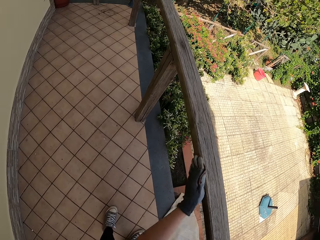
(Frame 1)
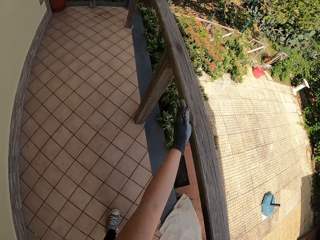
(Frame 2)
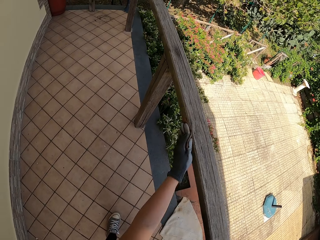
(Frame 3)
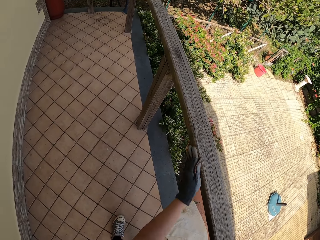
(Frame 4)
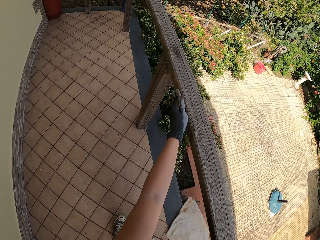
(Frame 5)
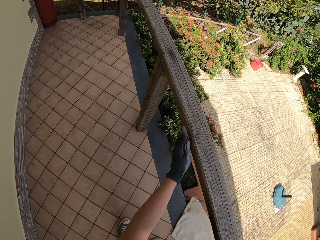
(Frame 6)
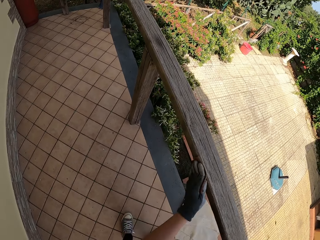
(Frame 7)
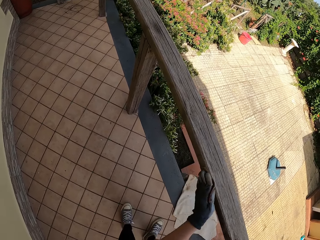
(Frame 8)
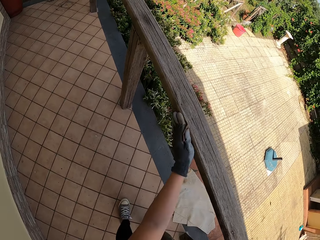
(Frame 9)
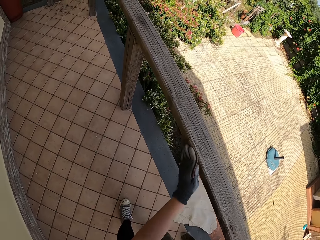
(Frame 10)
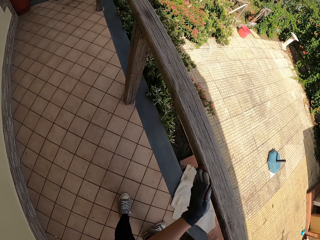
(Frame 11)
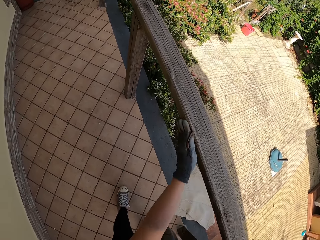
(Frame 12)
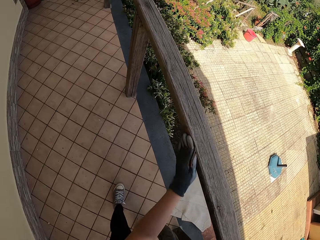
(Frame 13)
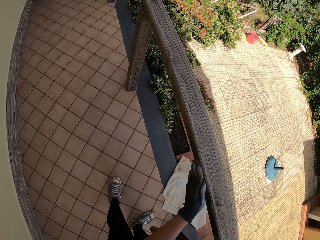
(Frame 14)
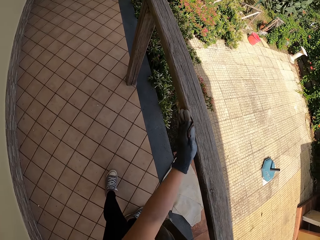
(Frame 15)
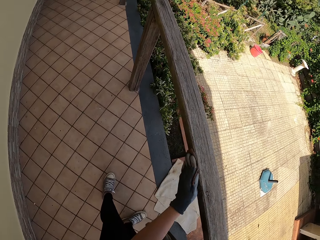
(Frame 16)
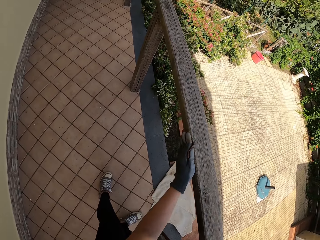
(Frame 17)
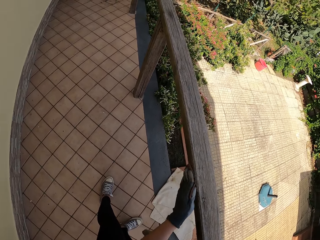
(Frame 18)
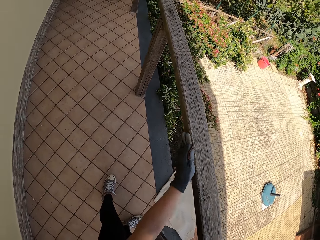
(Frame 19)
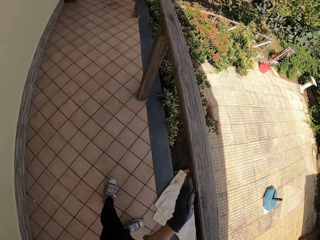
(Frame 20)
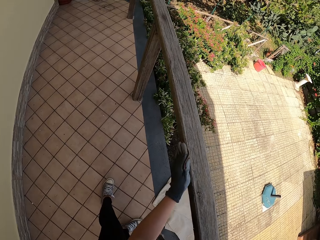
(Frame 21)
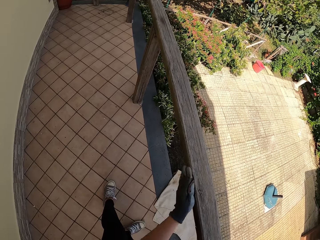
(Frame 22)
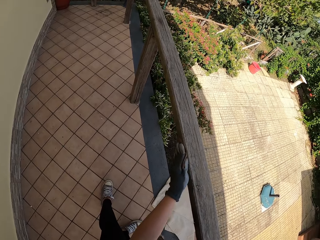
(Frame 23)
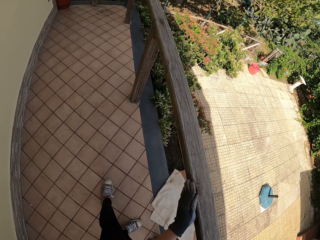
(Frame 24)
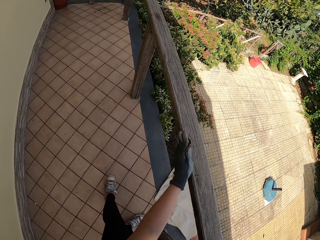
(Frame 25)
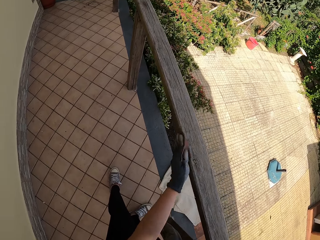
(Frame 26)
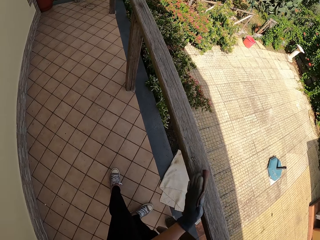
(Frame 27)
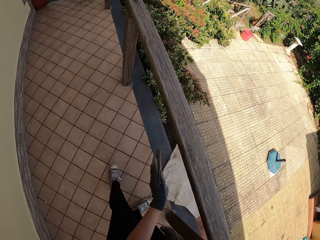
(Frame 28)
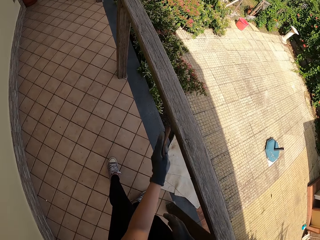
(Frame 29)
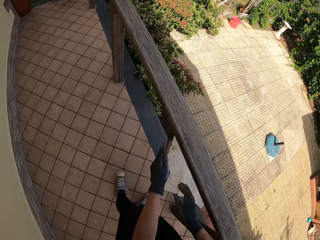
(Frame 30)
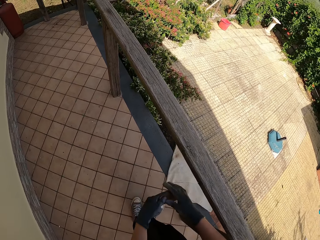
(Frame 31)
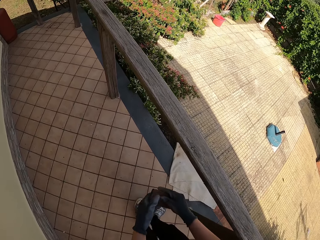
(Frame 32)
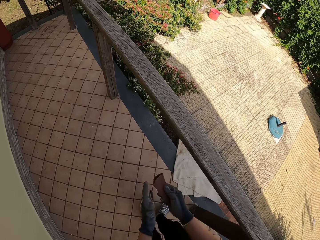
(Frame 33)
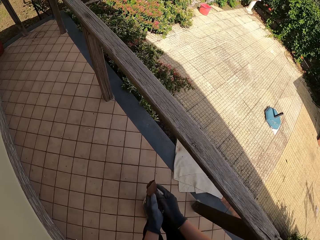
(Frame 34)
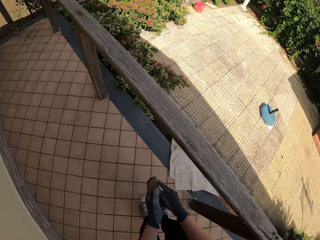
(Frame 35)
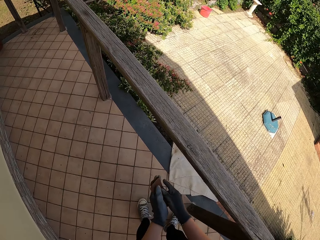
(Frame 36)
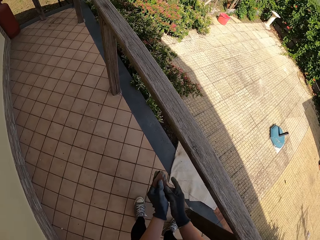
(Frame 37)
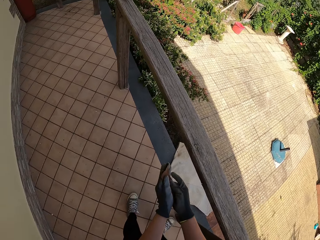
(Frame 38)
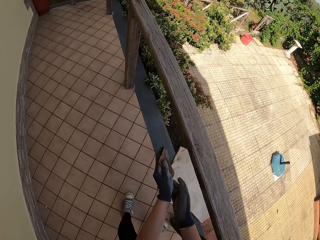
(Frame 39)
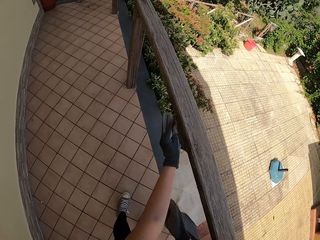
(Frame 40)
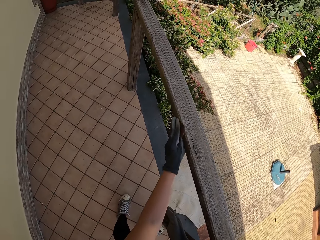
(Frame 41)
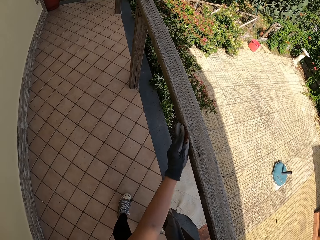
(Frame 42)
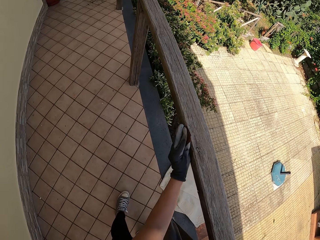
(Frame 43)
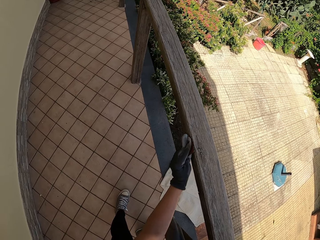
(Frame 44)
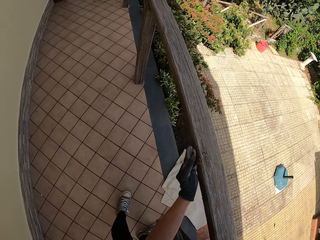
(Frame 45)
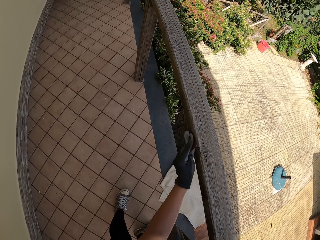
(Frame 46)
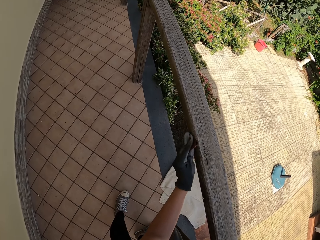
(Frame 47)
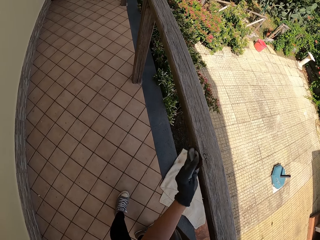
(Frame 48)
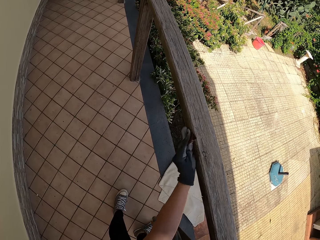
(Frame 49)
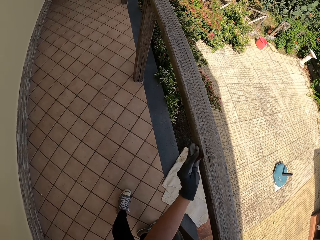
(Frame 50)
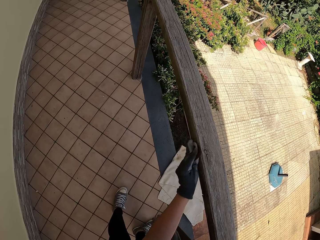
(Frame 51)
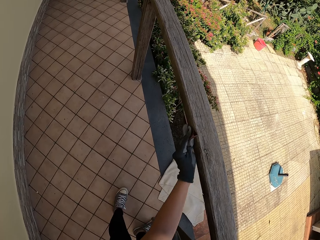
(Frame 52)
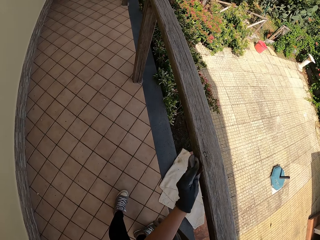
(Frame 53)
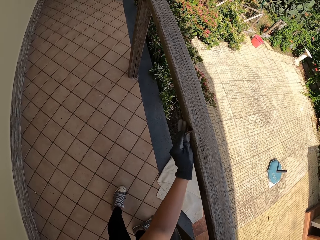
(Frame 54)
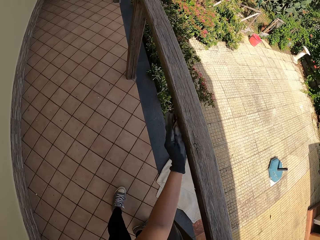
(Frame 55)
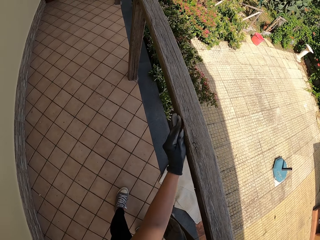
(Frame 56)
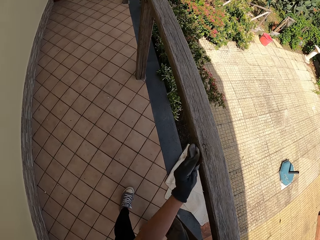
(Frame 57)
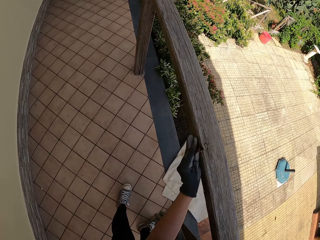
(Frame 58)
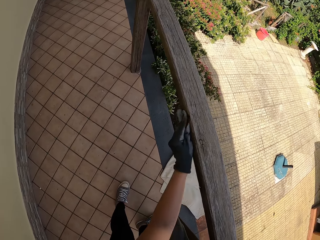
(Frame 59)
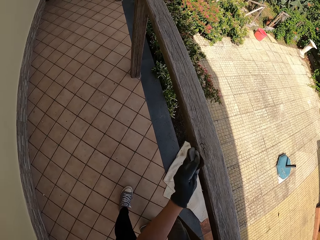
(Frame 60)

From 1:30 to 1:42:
The camera wearer stops scrubbing the balcony. He folds a sandpaper in order. He changes the position of the sandpaper with his right hand. He scrubs the balcony with the sandpaper with his left hand.

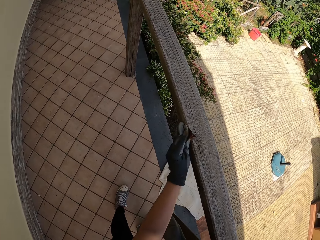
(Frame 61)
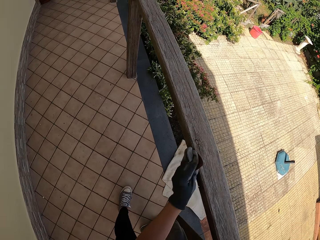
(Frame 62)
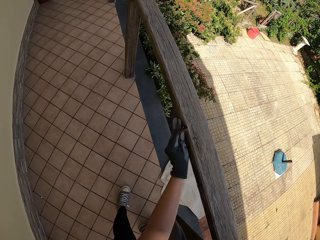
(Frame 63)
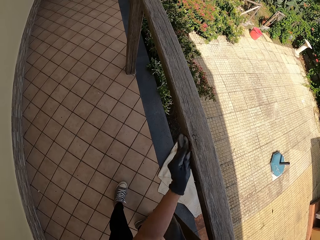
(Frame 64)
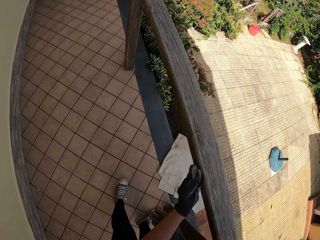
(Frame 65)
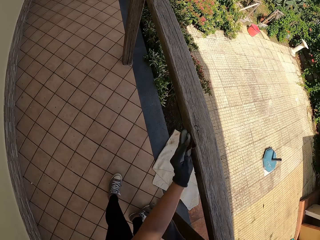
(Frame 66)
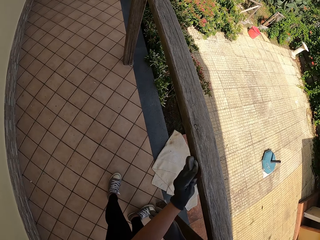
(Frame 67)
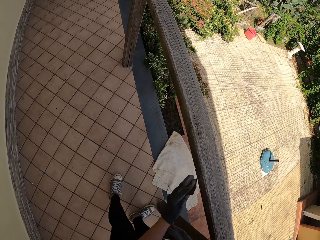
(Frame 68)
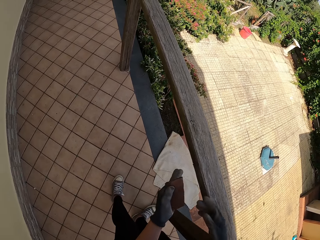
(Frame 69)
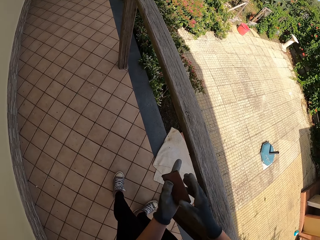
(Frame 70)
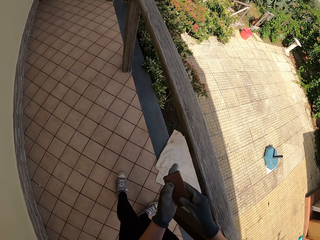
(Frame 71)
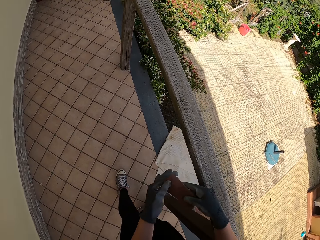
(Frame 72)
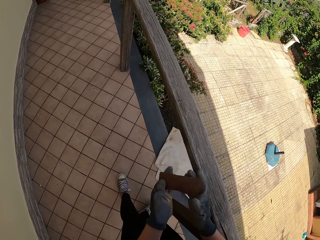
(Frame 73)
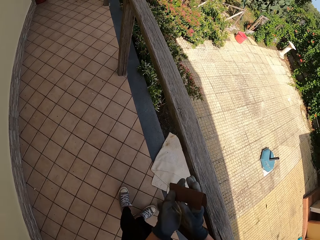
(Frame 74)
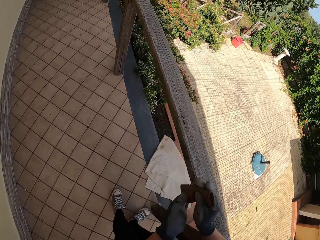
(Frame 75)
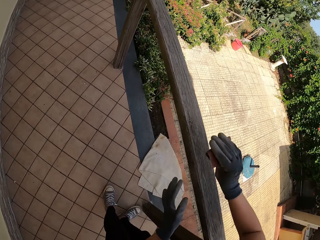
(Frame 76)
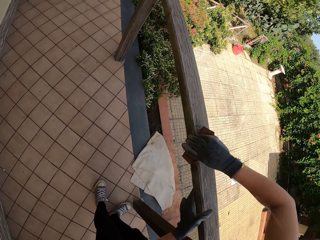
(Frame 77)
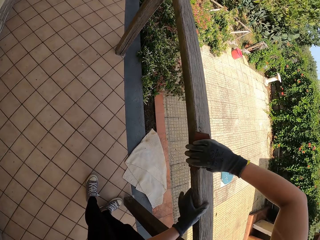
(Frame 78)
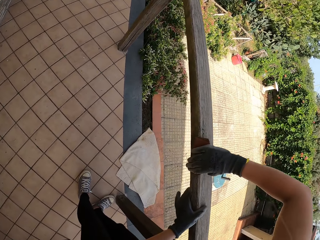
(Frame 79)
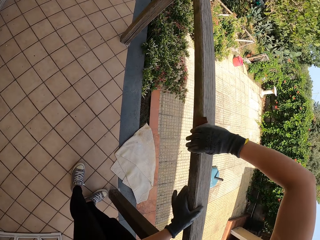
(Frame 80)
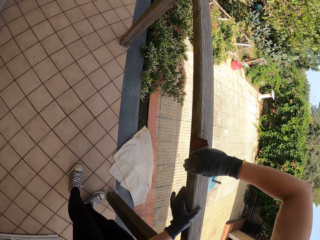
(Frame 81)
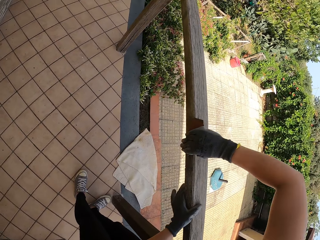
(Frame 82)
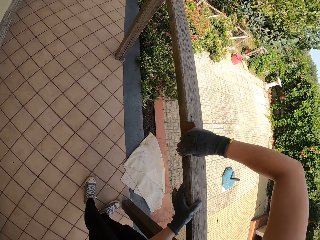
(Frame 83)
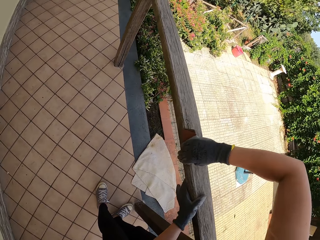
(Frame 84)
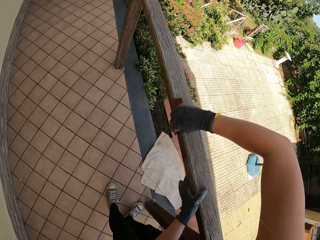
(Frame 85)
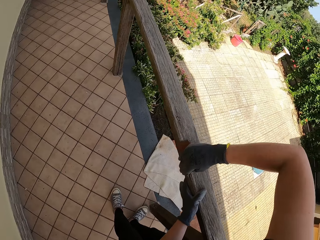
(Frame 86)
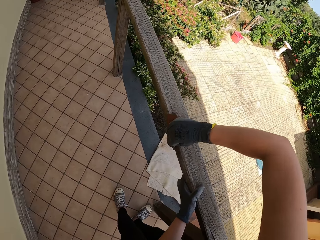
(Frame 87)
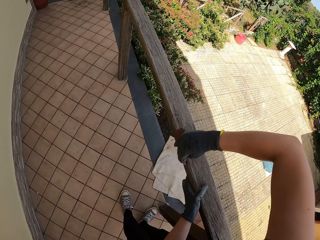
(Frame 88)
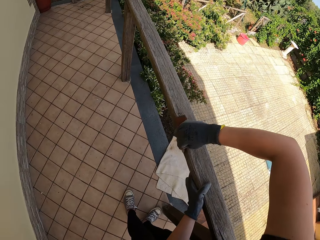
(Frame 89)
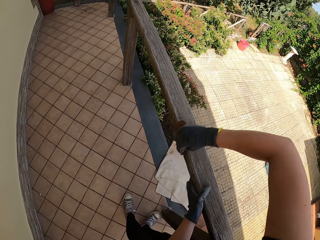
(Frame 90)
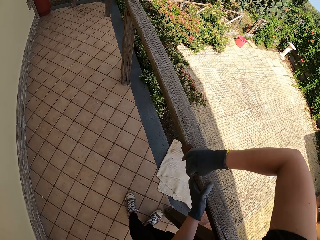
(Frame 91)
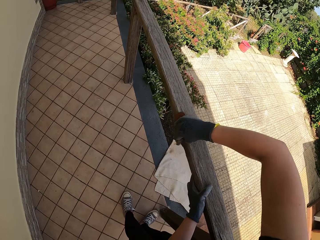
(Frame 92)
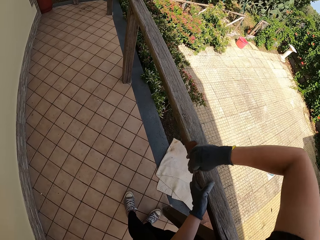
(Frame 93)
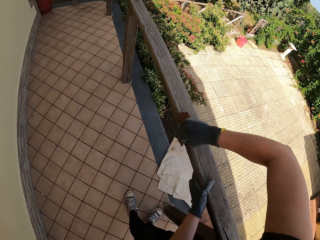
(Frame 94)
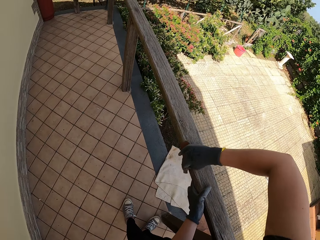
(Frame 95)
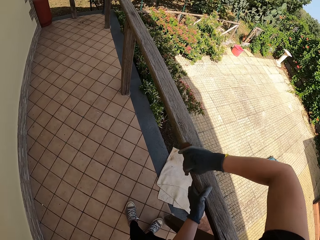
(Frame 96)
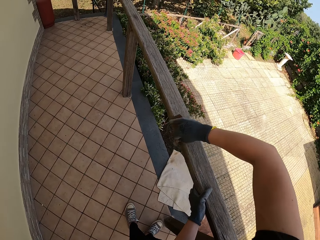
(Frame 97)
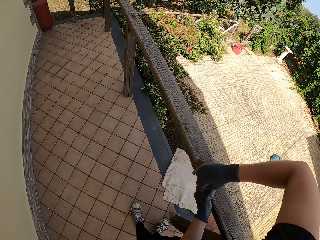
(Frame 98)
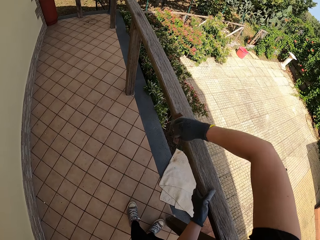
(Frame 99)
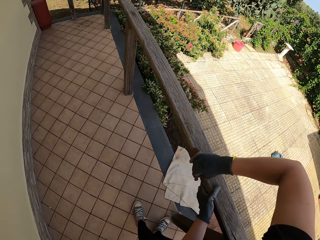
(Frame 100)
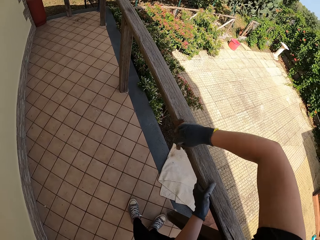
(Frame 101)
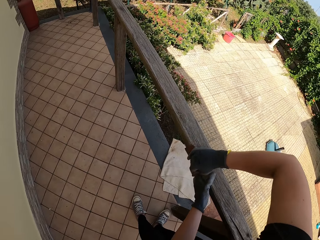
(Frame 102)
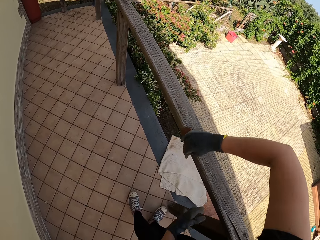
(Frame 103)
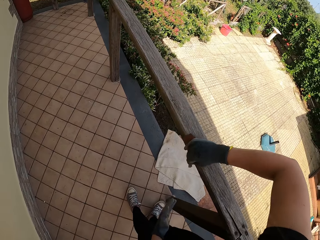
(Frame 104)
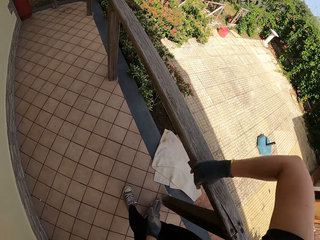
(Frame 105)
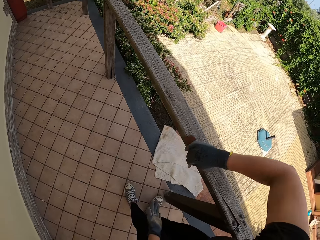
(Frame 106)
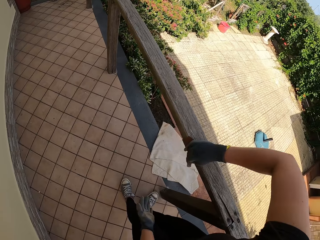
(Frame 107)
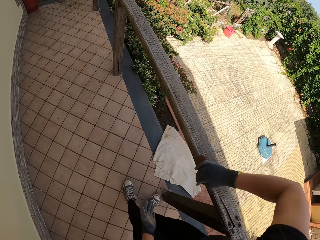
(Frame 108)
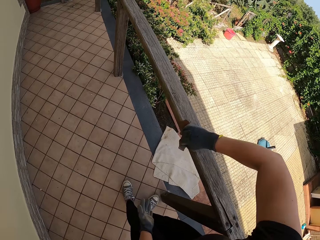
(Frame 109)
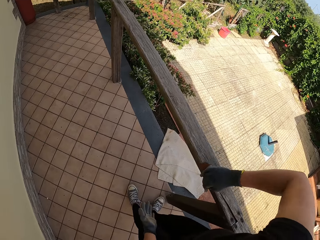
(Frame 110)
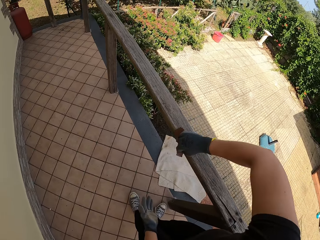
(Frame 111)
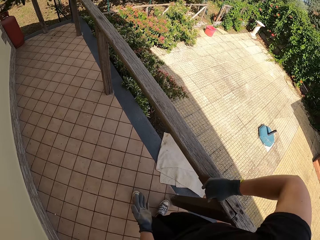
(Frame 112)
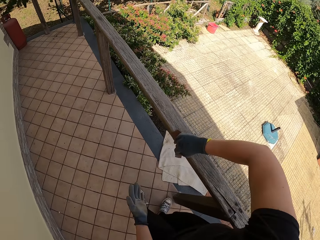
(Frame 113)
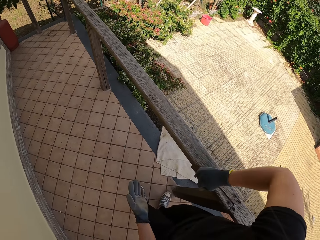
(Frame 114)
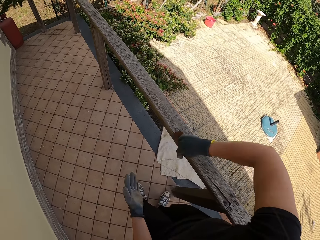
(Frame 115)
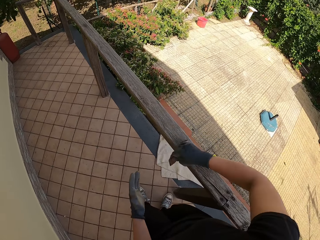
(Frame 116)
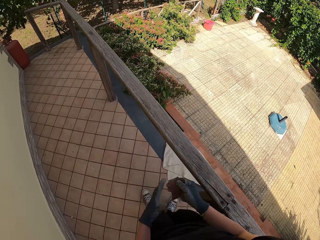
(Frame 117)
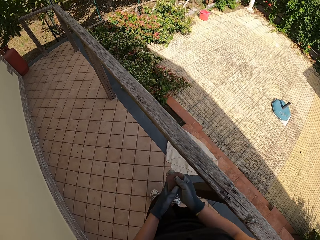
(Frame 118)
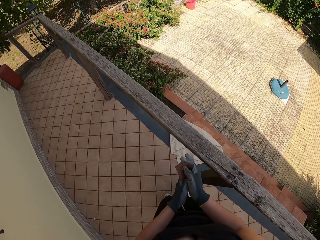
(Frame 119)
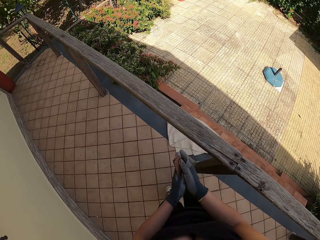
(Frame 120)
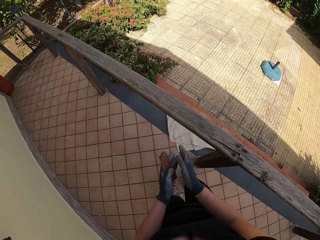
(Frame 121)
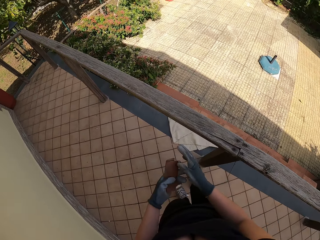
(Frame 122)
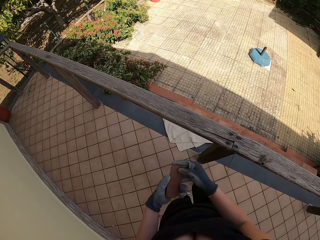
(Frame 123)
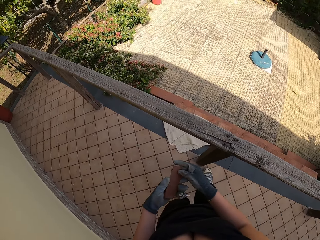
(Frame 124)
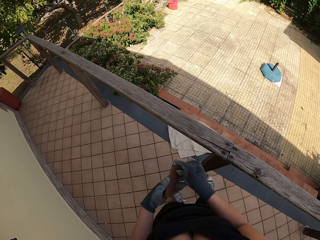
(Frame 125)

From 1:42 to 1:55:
The camera wearer stops scrubbing the balcony and passes the sandpaper to the right hand from the left. He holds the balcony with his left hand. He scrubs the balcony with the sandpaper with his right hand. He stops scrubbing the balcony and passes the sandpaper from the right hand to the left hand.
